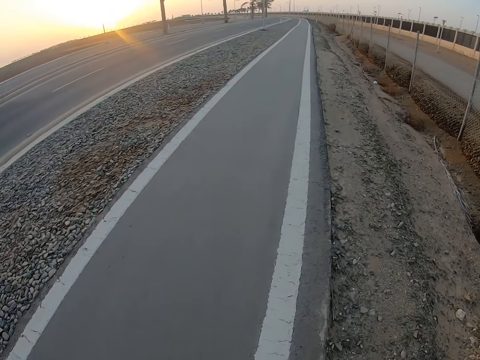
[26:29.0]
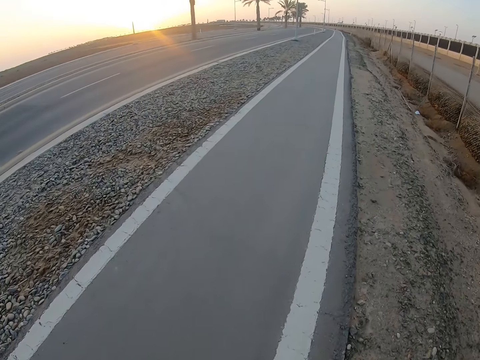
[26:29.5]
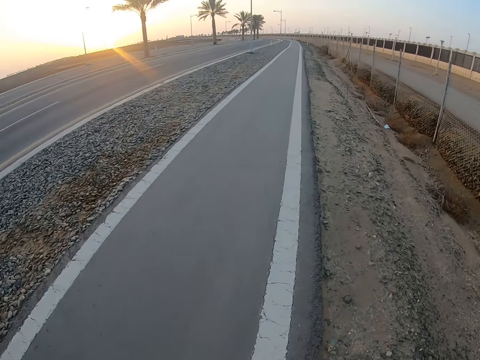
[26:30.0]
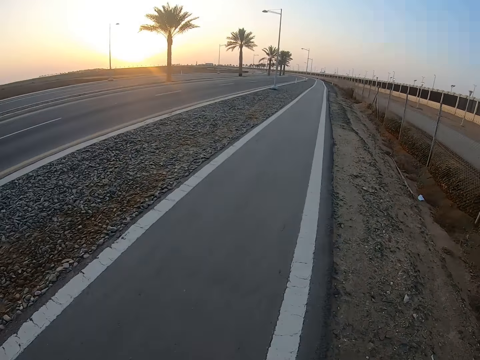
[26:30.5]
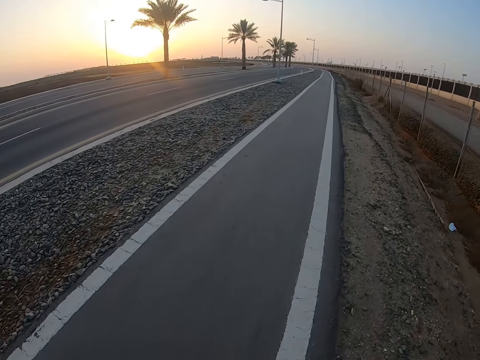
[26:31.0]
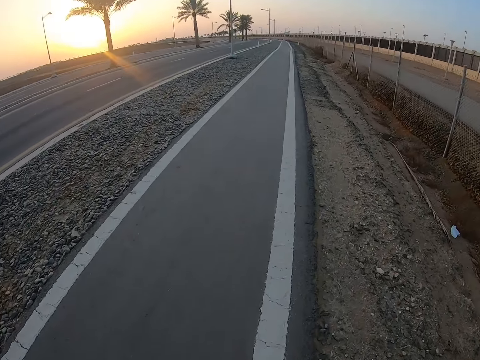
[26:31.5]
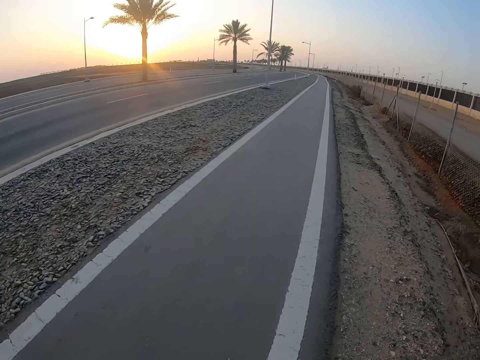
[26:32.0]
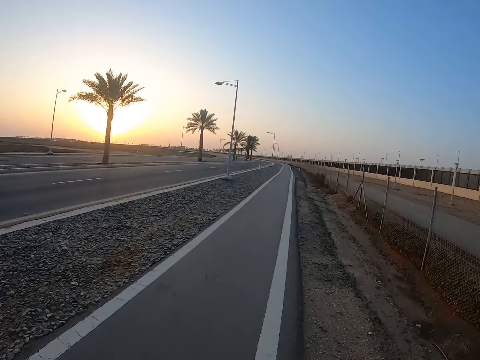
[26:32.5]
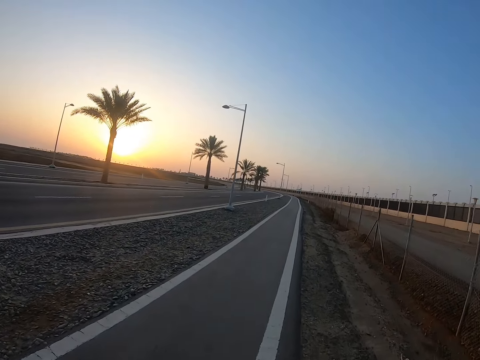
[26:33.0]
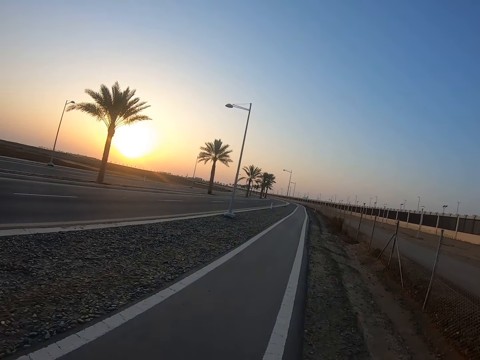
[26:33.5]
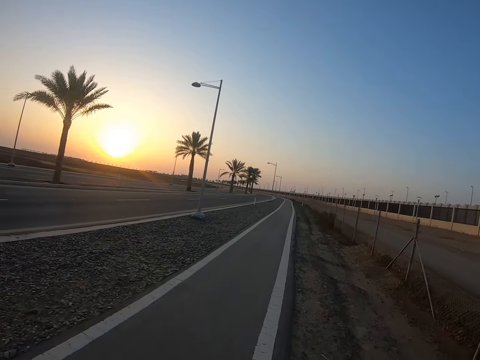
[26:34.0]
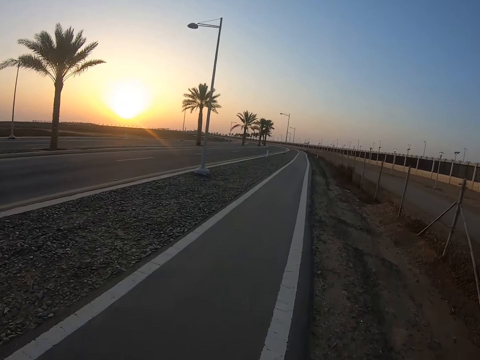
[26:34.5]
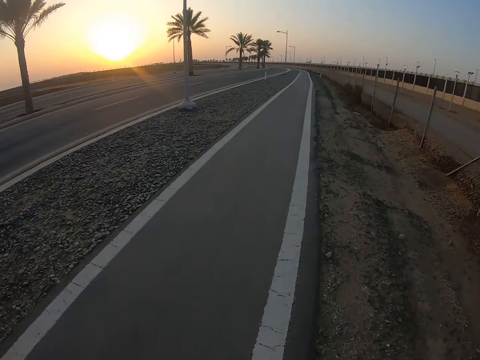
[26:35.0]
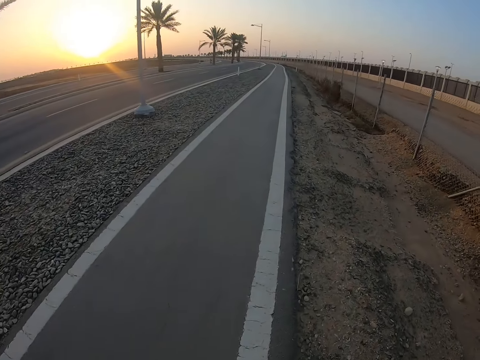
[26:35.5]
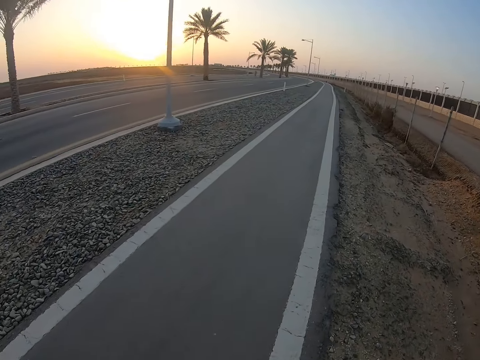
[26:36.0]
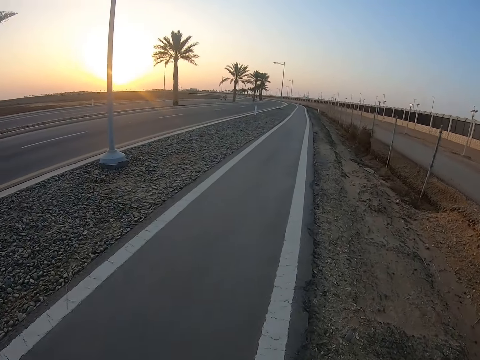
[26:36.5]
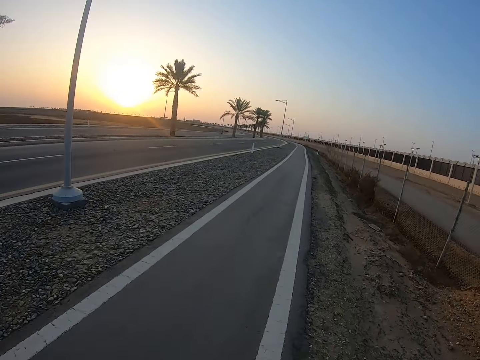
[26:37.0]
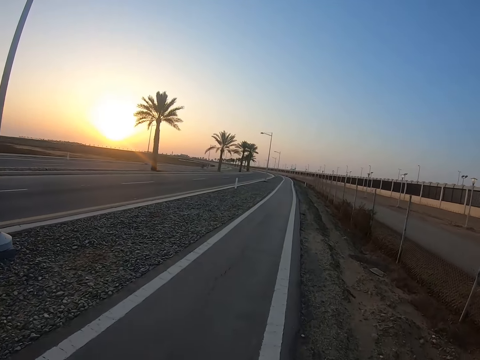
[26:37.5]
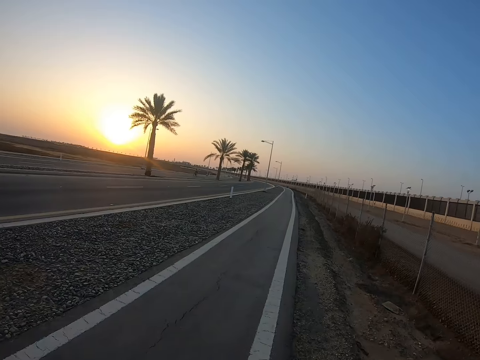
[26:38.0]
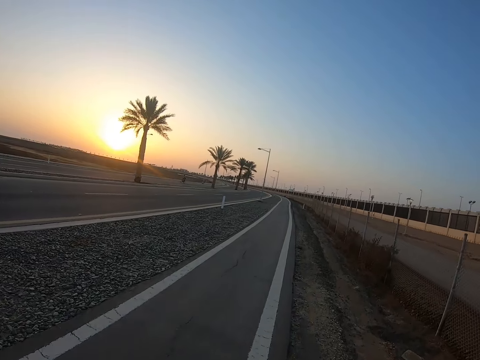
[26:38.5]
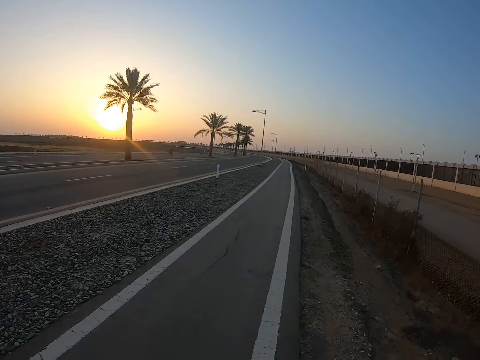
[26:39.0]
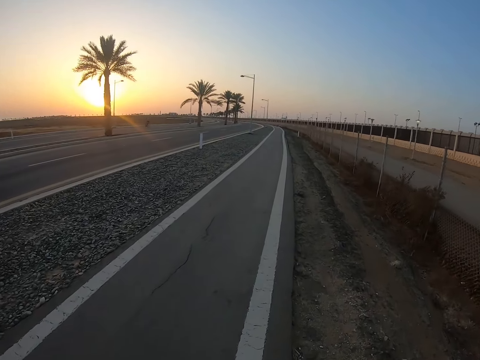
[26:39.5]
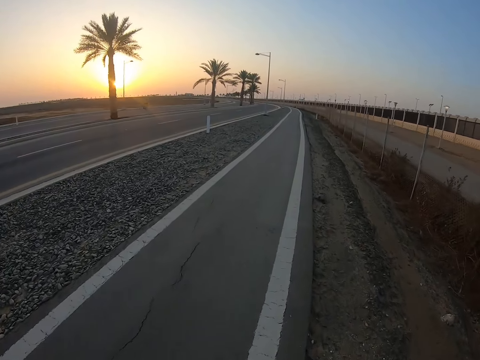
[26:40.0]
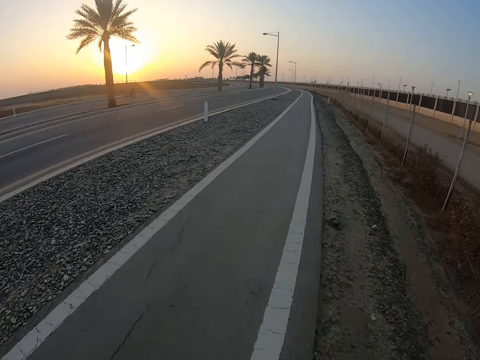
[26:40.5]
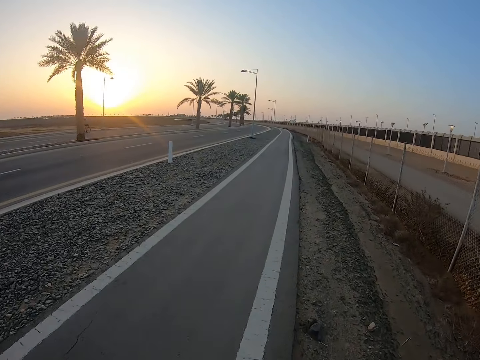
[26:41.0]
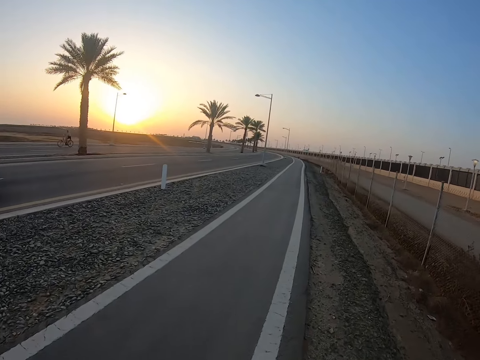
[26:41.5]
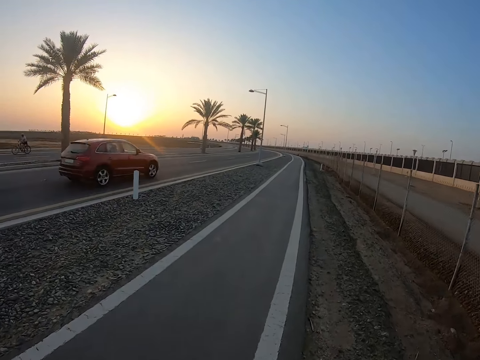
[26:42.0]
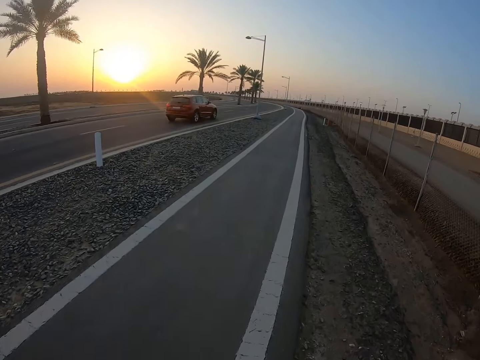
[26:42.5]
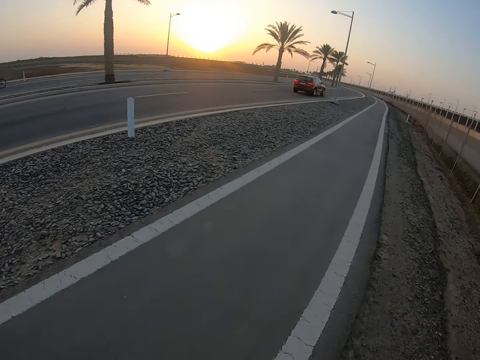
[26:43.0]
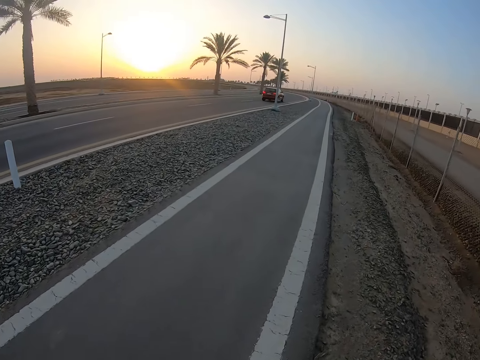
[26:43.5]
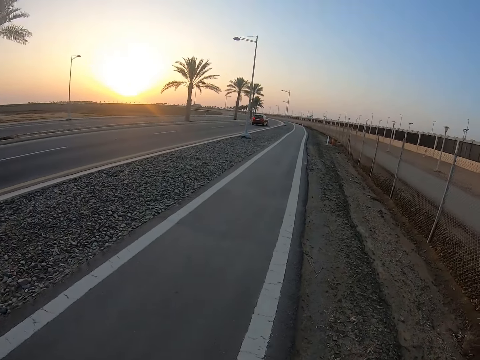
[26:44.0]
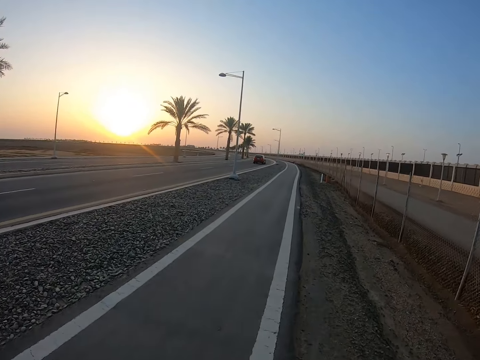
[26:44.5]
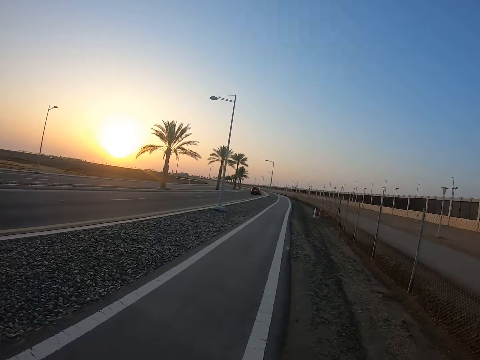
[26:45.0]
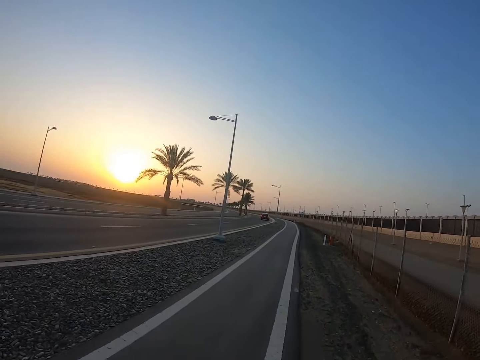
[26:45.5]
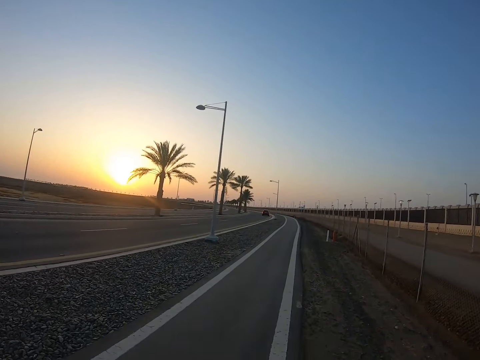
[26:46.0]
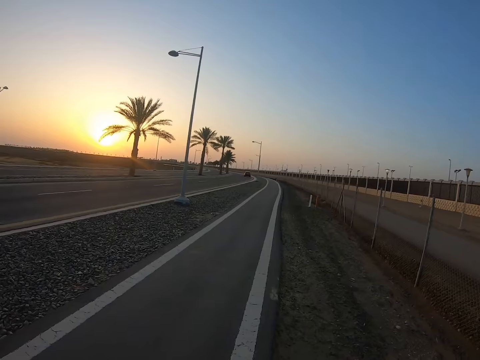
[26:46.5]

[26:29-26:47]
A cyclist cycles past the camera wearer.

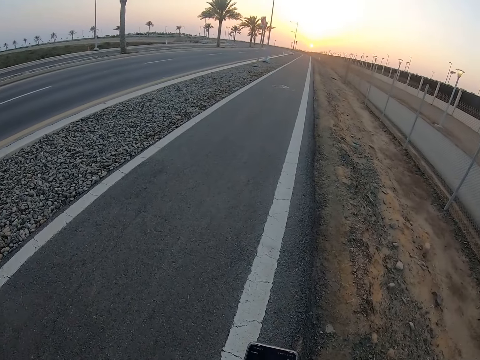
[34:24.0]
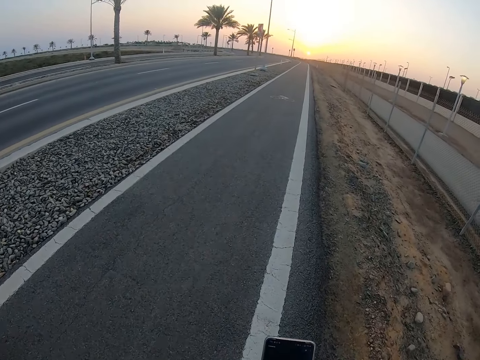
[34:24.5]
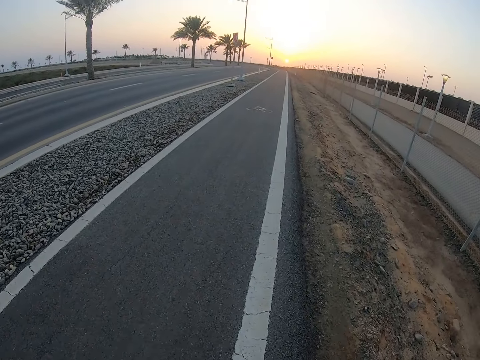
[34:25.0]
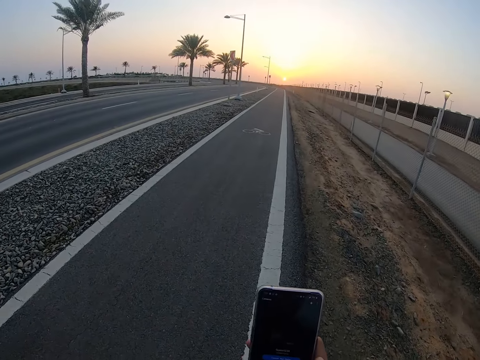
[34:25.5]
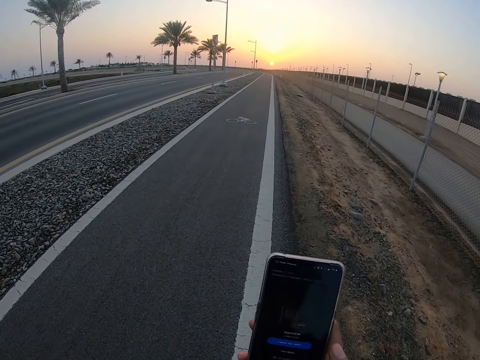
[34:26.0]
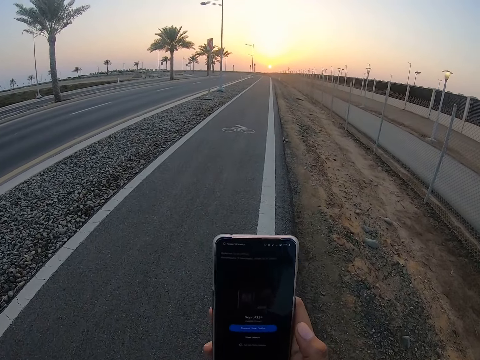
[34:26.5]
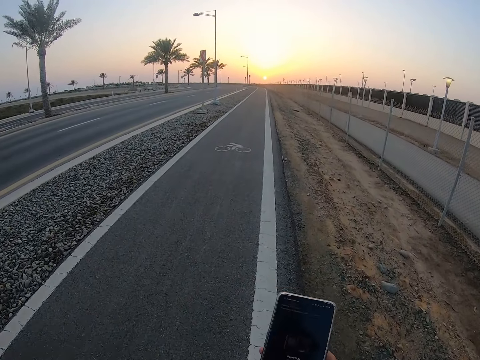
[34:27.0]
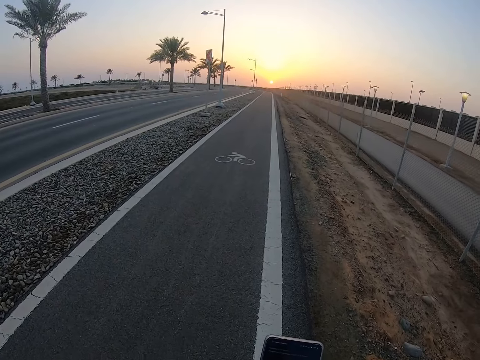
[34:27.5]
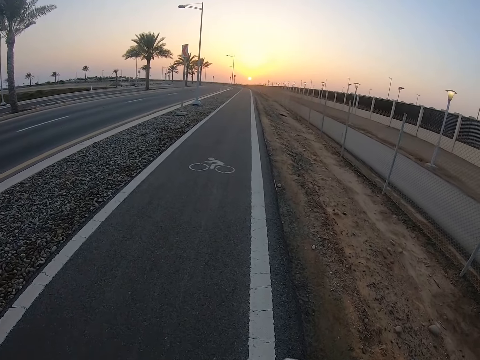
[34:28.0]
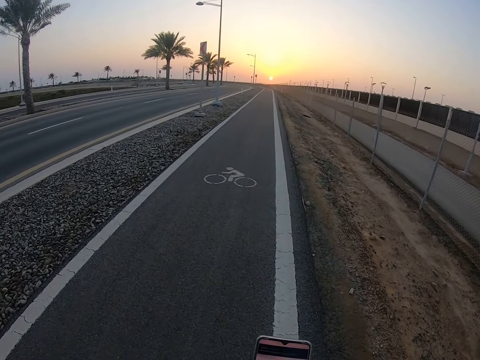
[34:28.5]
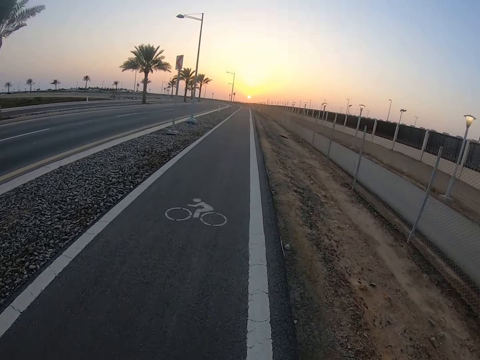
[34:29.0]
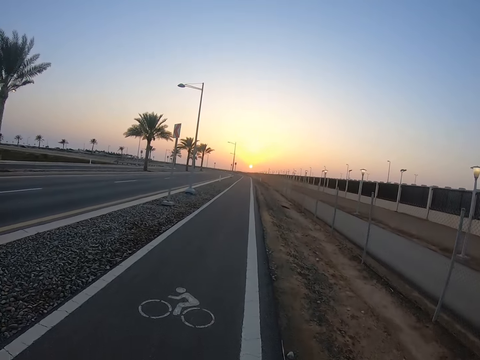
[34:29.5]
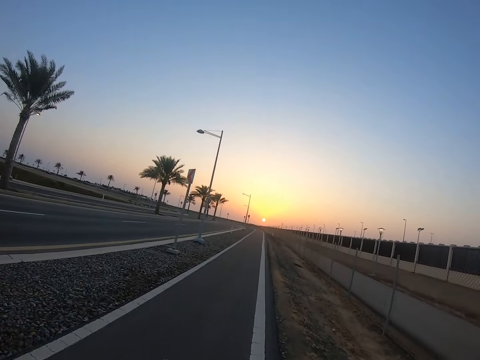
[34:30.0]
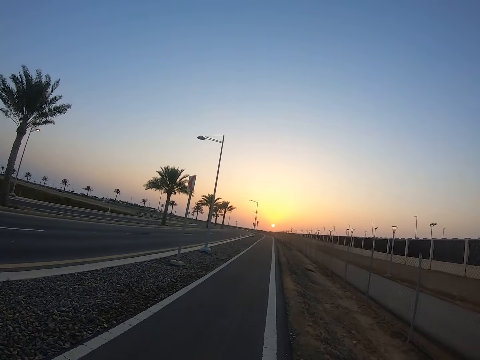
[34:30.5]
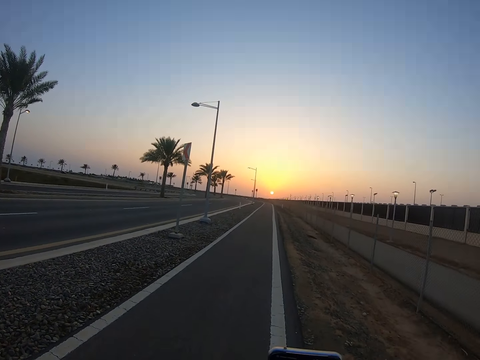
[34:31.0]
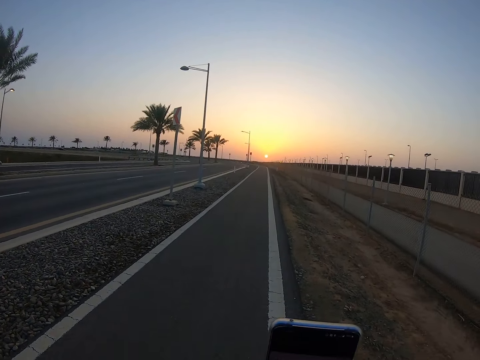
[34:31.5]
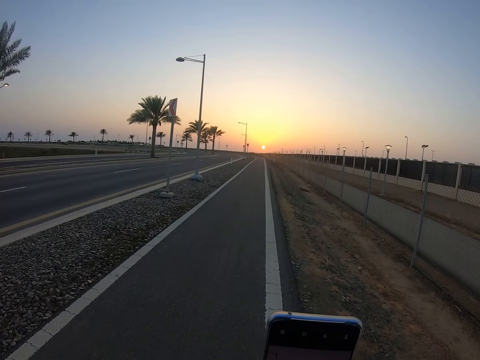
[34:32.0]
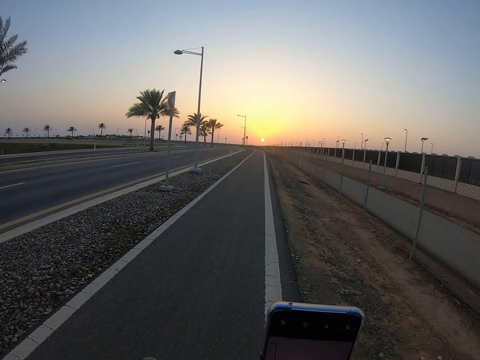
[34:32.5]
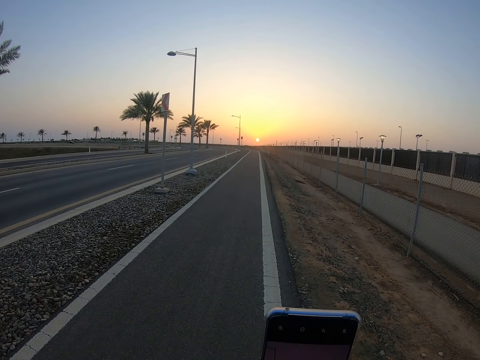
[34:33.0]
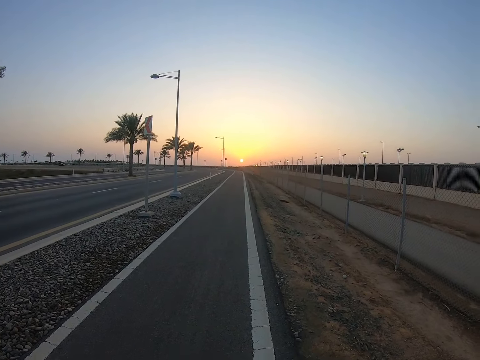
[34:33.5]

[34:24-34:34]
The camera wearer holds a phone. They lift up the phone. They walk on the road. They lift up the phone.
